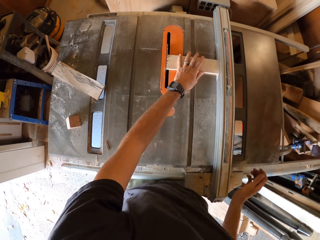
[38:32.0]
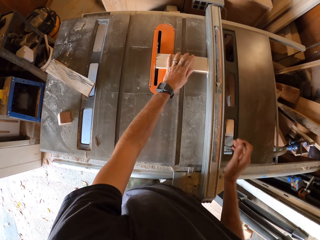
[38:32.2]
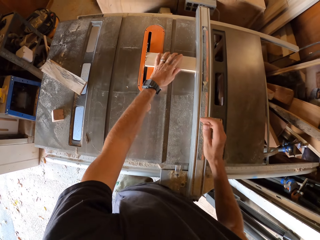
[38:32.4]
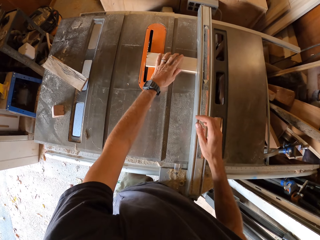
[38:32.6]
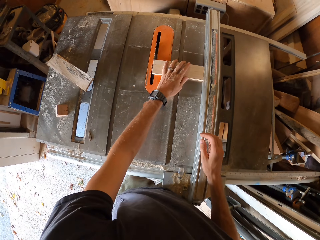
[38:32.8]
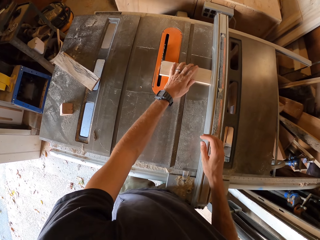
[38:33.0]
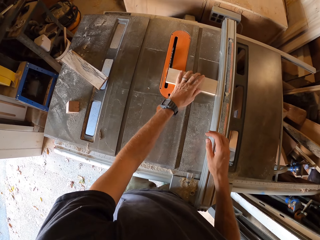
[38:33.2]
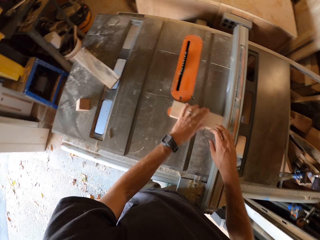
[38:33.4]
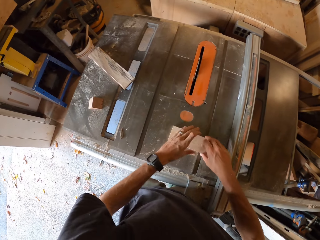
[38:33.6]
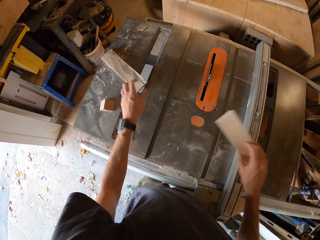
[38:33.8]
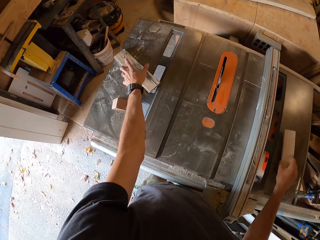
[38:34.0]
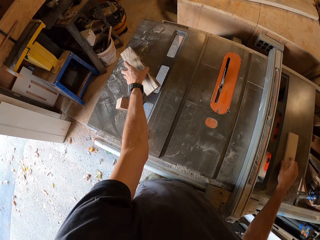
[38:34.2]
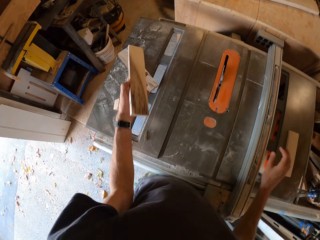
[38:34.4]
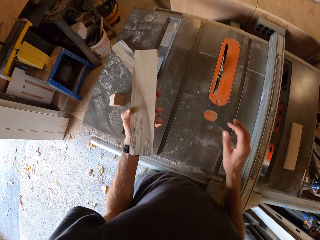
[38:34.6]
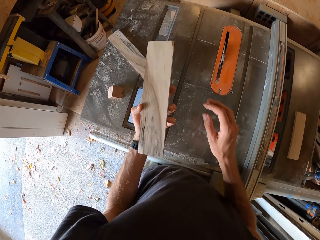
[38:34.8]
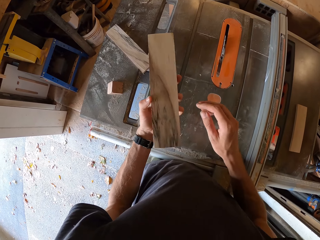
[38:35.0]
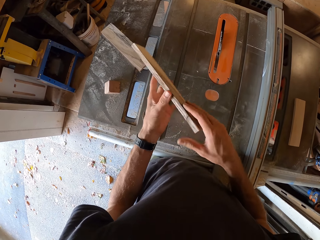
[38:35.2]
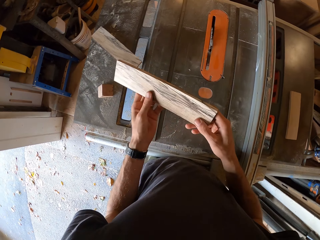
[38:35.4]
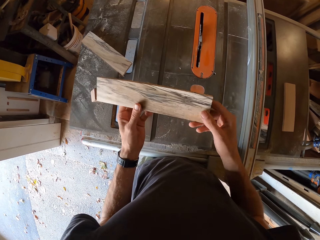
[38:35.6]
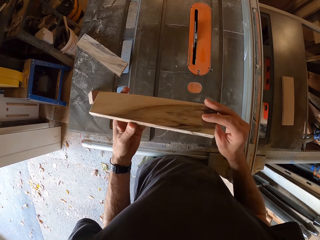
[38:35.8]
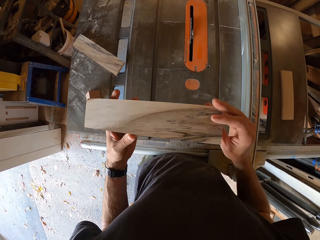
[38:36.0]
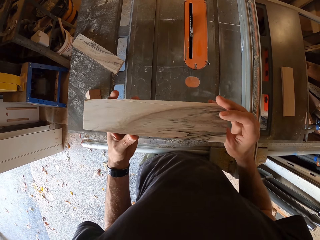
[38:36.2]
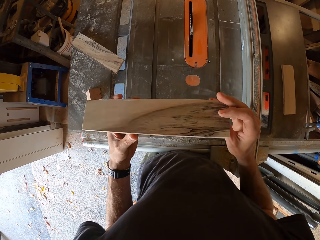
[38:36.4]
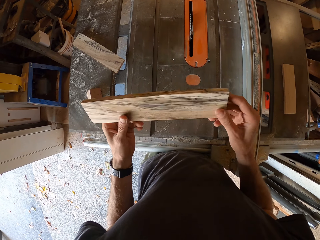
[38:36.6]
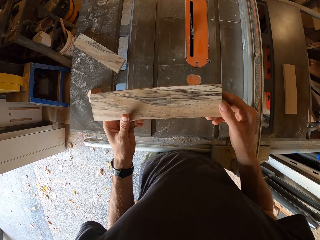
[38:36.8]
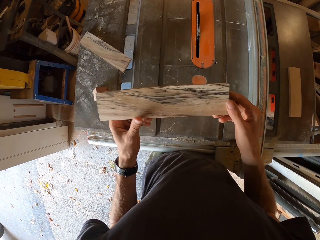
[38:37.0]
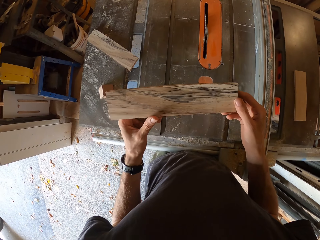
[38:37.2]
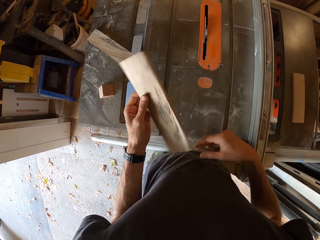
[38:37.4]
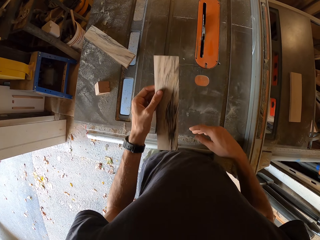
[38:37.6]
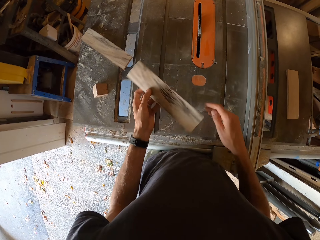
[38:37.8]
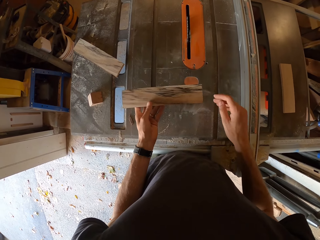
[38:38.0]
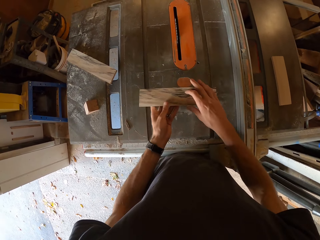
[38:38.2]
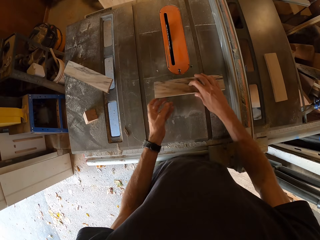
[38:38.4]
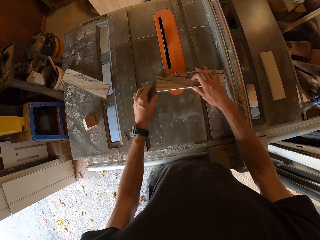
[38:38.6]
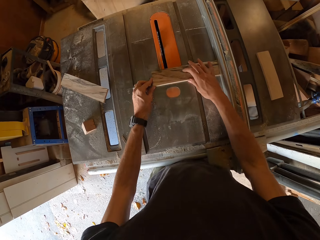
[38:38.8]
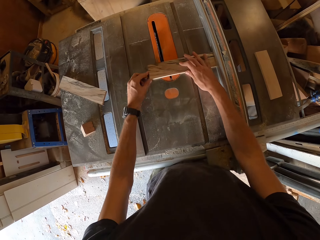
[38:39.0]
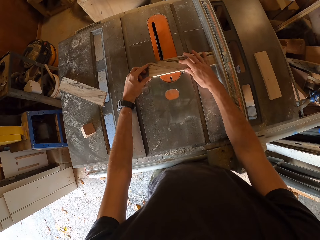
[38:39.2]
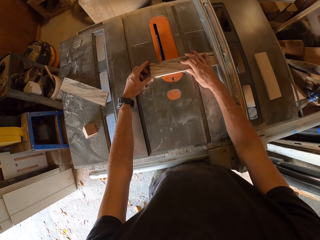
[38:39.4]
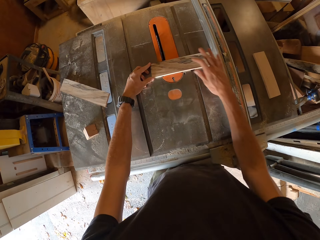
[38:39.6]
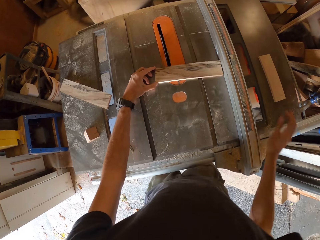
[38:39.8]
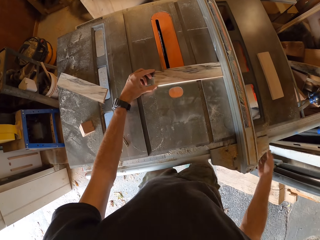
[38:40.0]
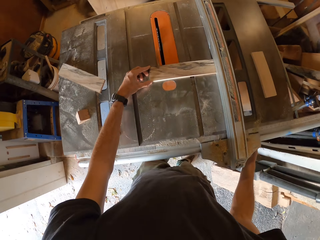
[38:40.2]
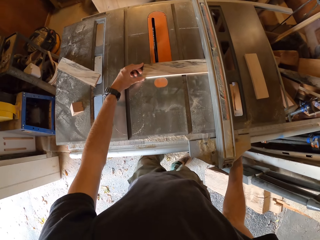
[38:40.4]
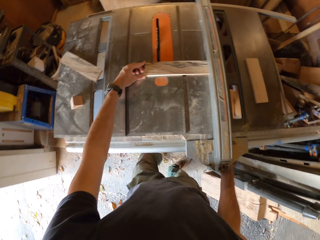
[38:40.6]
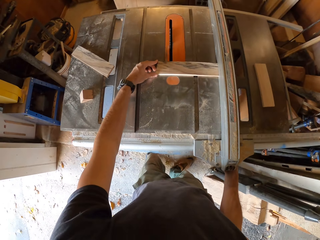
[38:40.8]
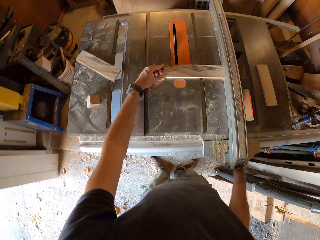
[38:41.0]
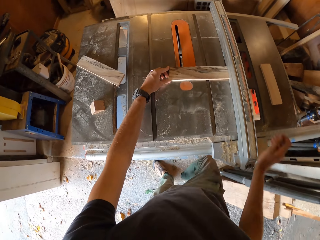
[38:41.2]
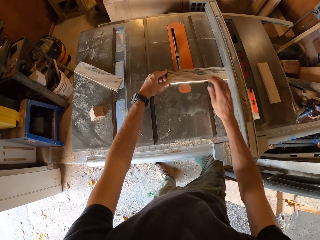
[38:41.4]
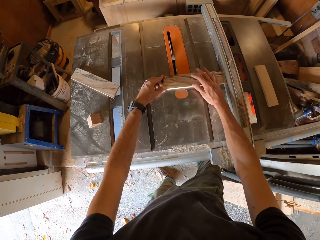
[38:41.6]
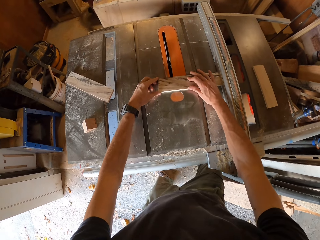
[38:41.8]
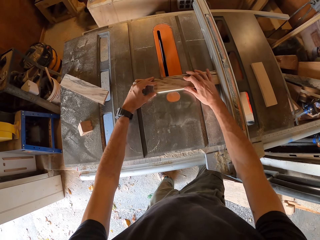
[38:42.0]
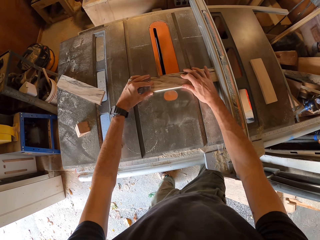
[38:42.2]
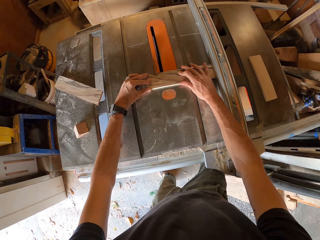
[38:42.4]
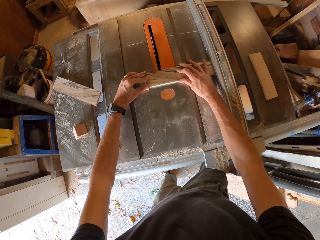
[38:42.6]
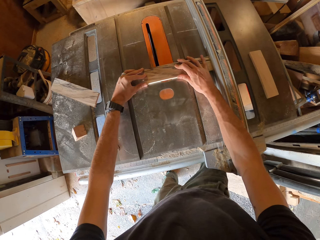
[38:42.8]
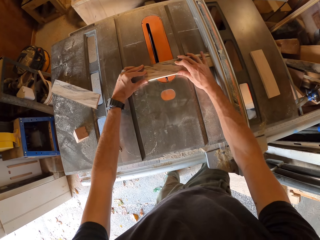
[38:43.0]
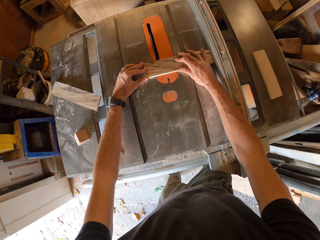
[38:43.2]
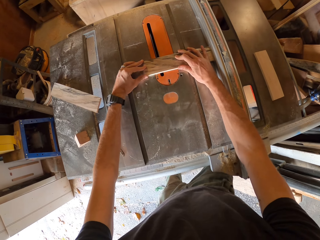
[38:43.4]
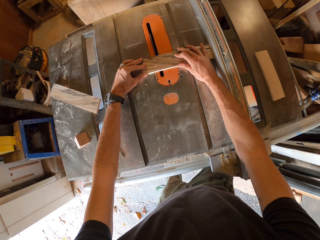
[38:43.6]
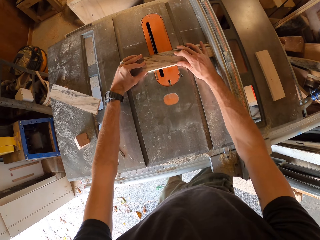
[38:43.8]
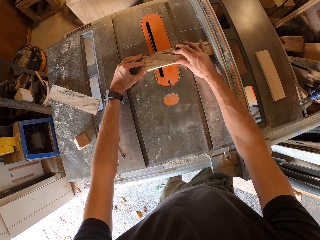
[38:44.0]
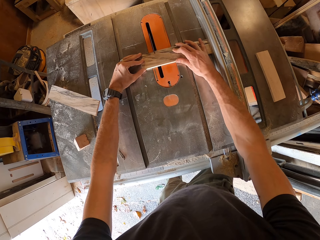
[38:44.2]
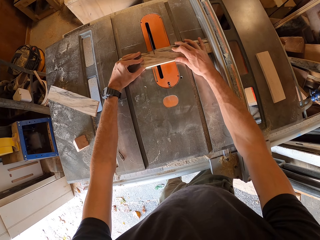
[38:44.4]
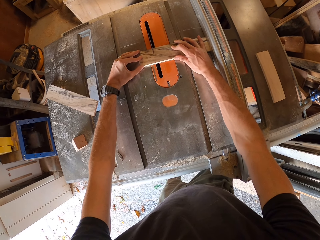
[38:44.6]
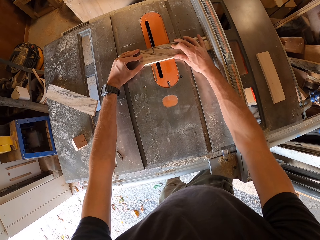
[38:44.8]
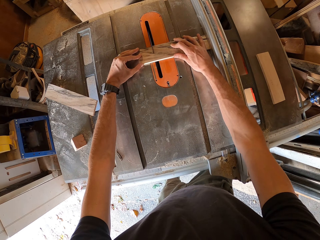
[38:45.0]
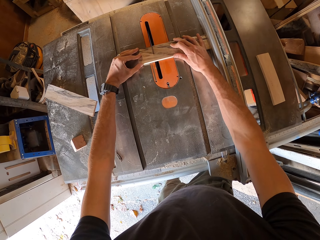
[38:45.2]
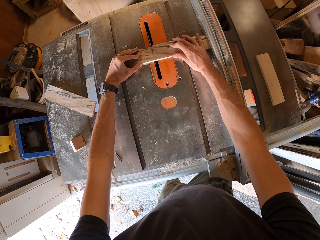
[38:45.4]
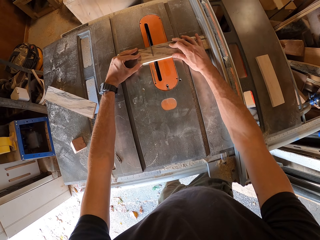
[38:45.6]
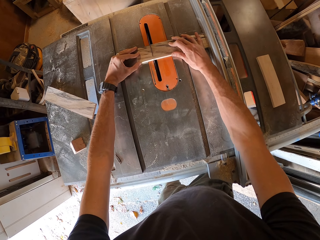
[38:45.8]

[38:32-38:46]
The camera wearer passes the wood in his left to his right hand. He picks another wood with his left hand. He holds the wood with both hands. He places the wood on the table. He adjusts the equipment on the table with his right hand. He slides the wood across a cutting machine with both hands. He puts the wood on a wood planer.

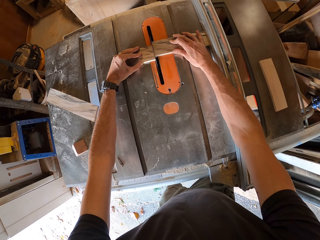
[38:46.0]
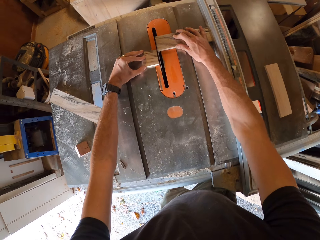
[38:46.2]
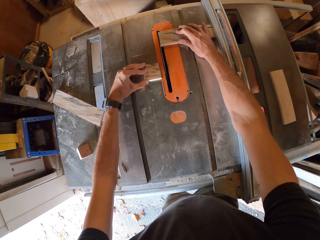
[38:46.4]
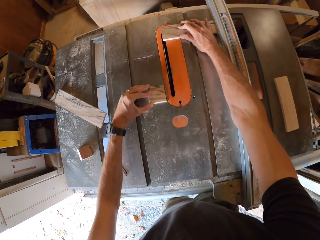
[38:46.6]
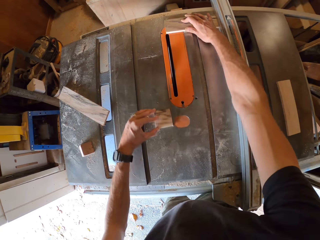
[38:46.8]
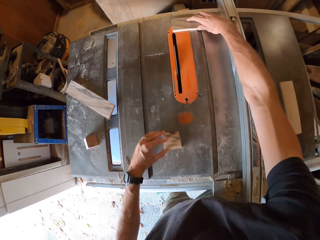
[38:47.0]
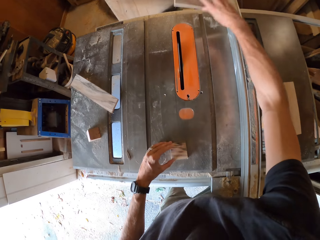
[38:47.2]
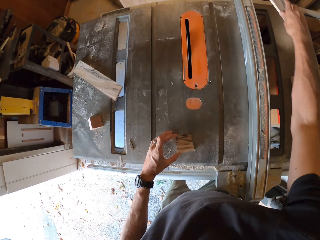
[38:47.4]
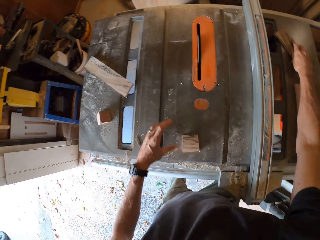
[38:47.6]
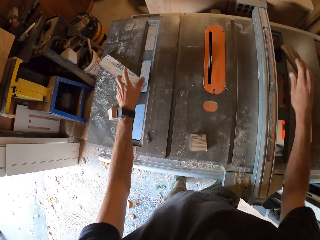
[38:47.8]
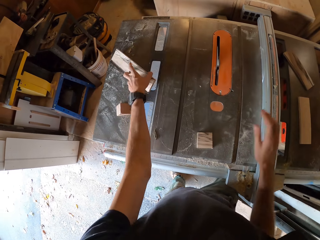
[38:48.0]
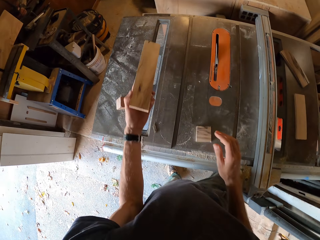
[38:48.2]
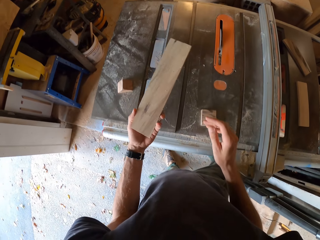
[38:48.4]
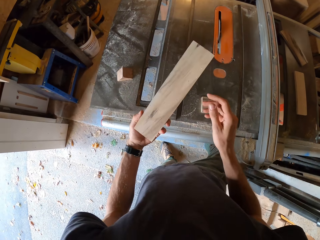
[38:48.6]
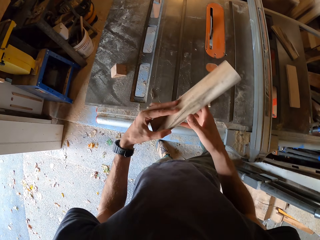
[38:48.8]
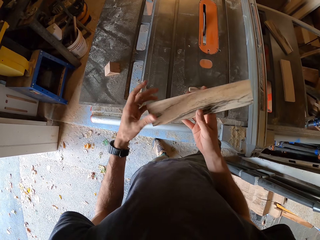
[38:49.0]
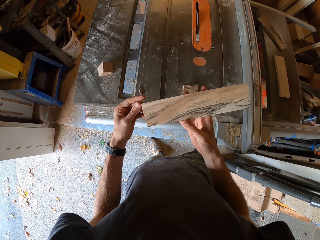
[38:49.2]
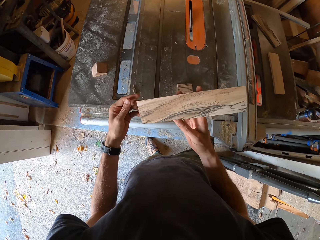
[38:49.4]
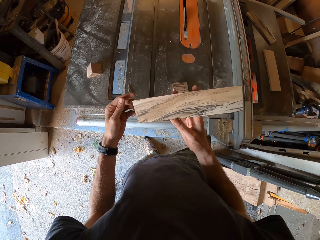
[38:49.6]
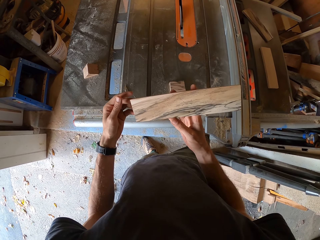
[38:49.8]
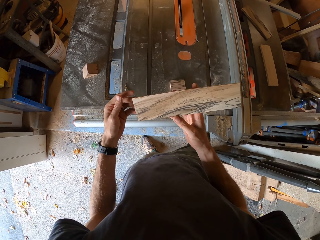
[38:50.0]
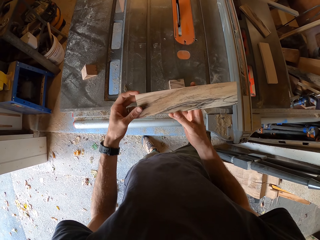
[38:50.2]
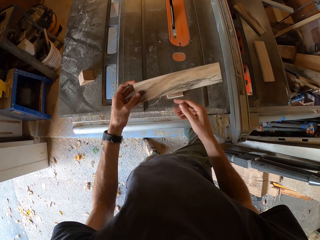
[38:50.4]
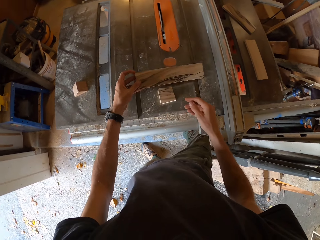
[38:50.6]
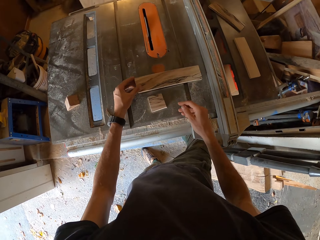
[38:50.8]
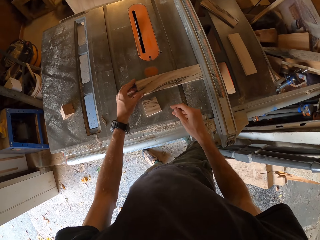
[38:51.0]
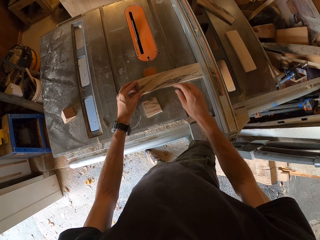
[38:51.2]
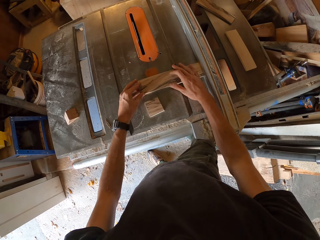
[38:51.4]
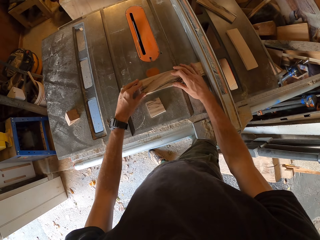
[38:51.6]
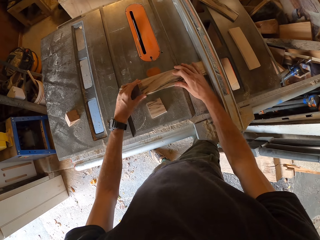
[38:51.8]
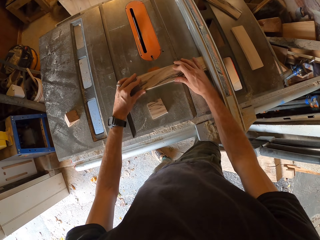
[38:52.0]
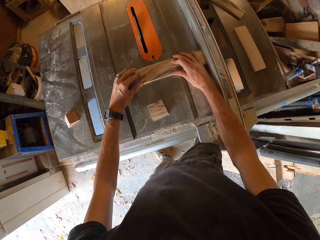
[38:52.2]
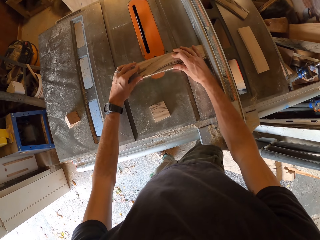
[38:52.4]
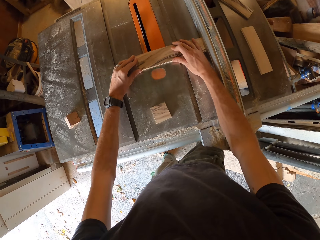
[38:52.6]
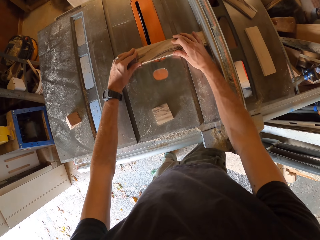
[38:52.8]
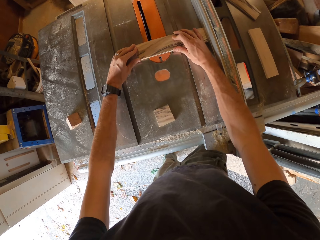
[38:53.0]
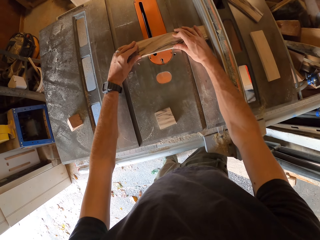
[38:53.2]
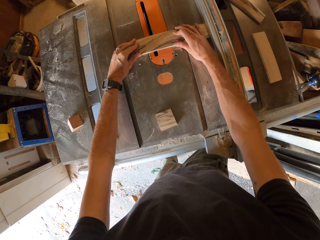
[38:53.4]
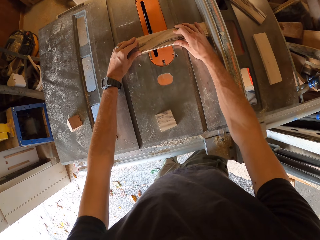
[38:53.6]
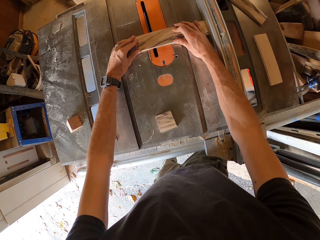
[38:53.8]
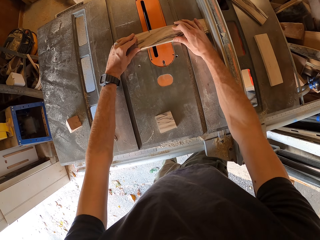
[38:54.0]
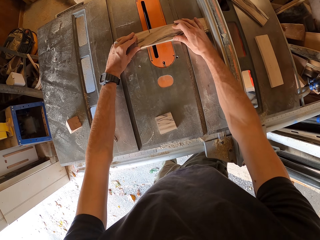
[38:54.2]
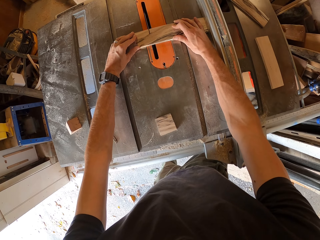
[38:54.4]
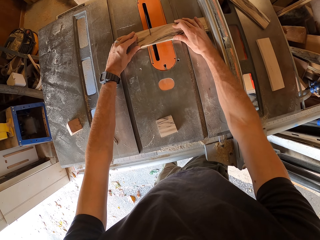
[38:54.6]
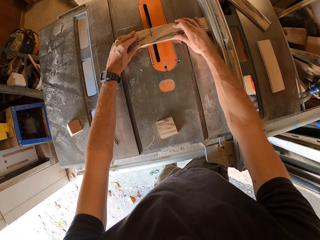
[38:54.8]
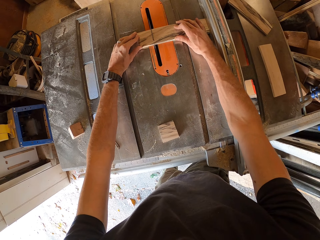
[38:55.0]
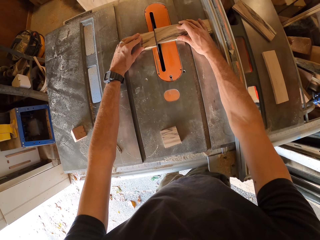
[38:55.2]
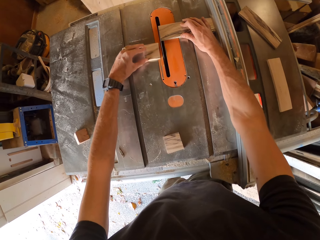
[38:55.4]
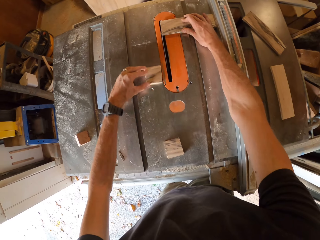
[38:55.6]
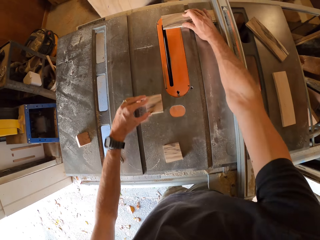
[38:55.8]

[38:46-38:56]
The camera wearer drops both halves on the table. He picks another wood from the table with his left hand. He slides the wood across a cutting machine with both hands. He puts the wood on a wood planer.
